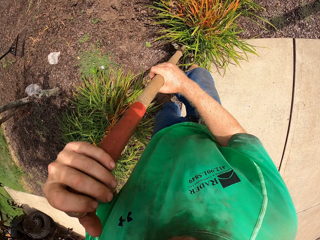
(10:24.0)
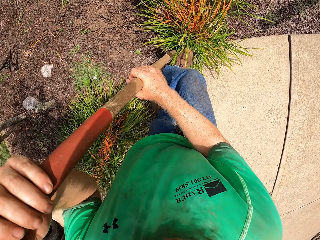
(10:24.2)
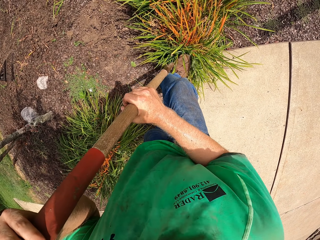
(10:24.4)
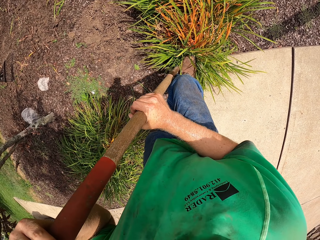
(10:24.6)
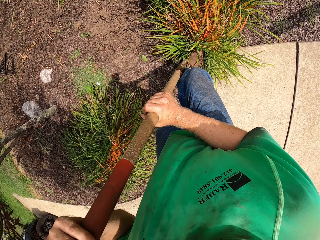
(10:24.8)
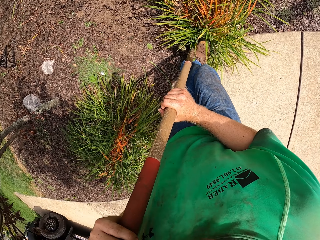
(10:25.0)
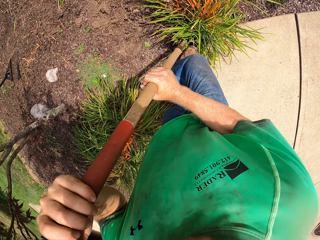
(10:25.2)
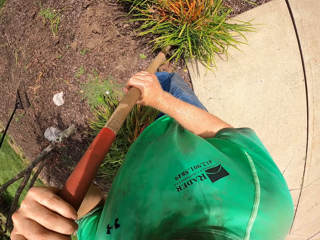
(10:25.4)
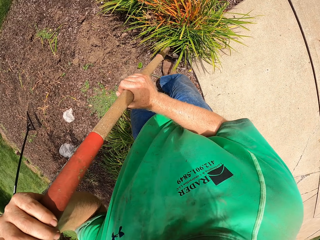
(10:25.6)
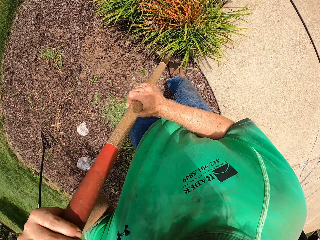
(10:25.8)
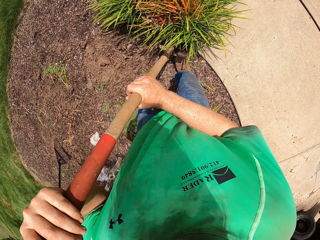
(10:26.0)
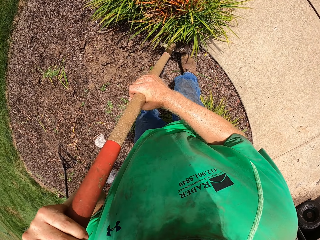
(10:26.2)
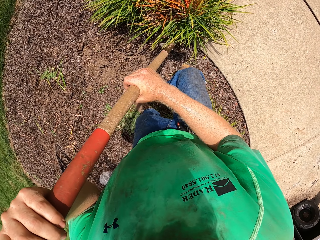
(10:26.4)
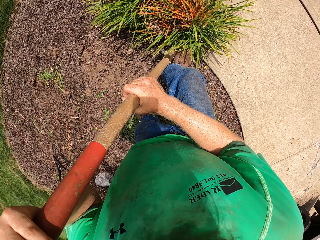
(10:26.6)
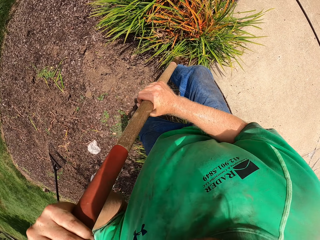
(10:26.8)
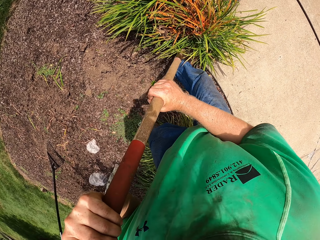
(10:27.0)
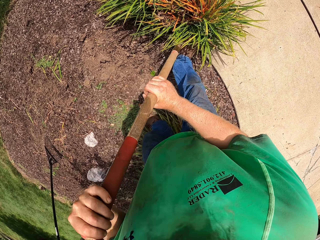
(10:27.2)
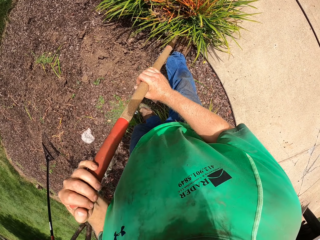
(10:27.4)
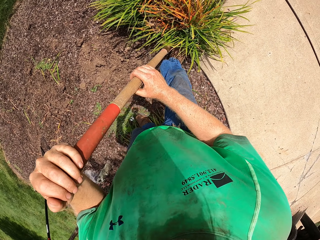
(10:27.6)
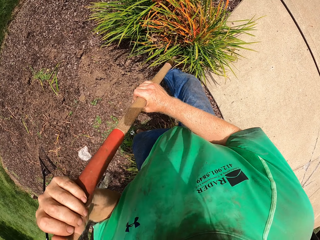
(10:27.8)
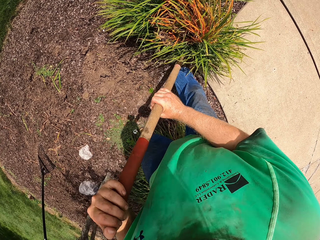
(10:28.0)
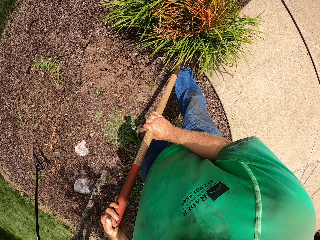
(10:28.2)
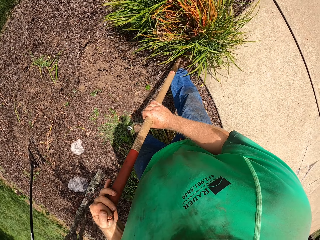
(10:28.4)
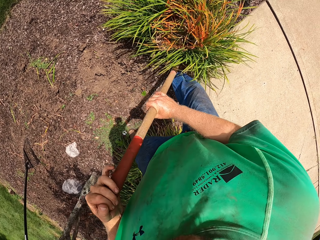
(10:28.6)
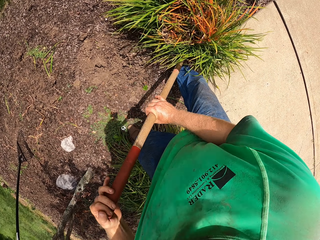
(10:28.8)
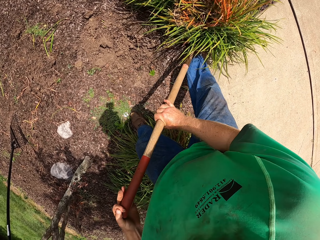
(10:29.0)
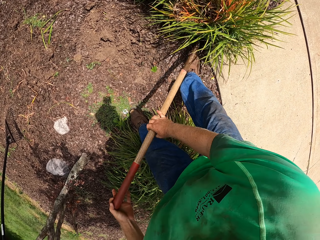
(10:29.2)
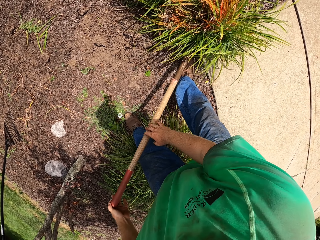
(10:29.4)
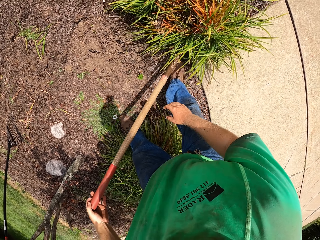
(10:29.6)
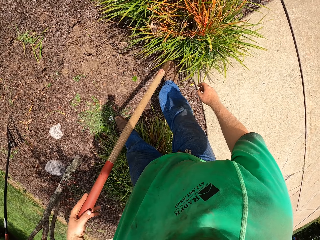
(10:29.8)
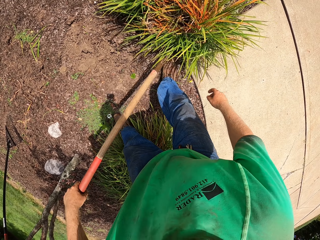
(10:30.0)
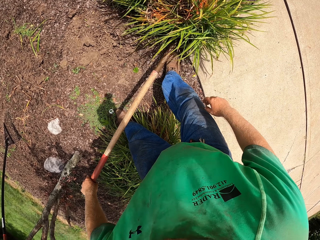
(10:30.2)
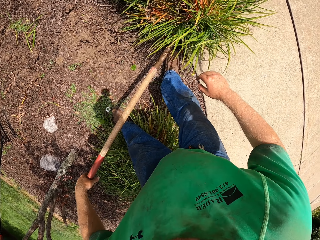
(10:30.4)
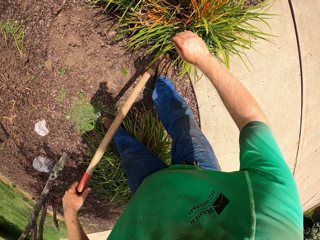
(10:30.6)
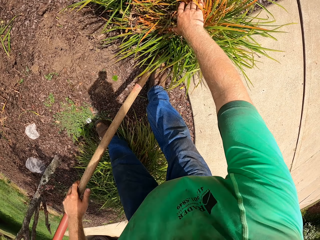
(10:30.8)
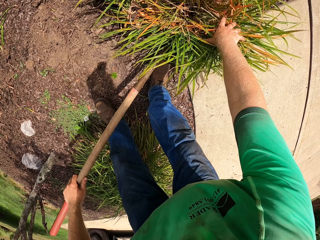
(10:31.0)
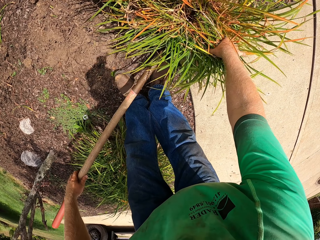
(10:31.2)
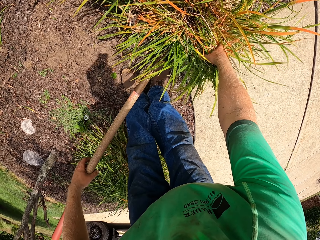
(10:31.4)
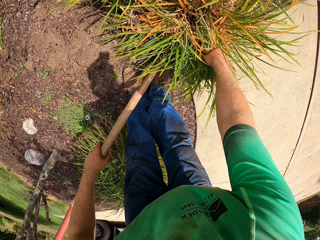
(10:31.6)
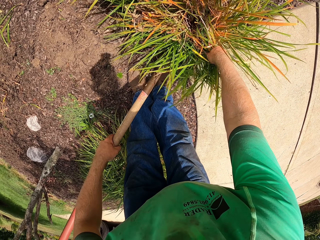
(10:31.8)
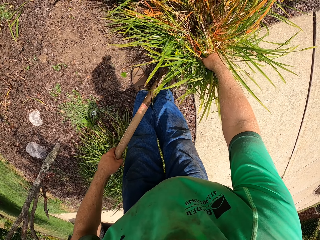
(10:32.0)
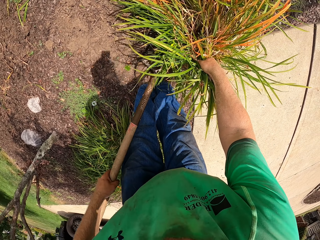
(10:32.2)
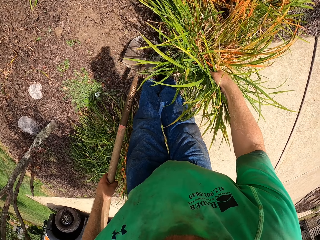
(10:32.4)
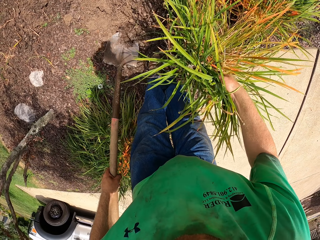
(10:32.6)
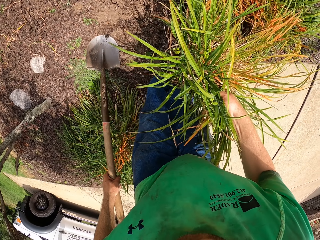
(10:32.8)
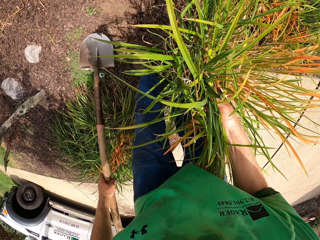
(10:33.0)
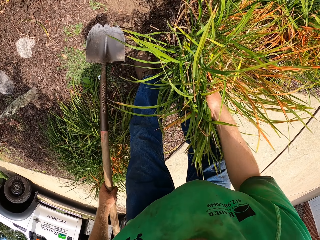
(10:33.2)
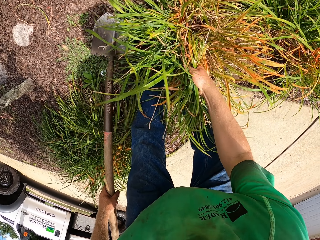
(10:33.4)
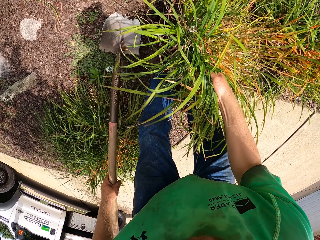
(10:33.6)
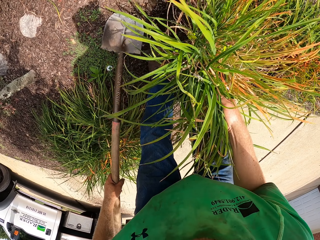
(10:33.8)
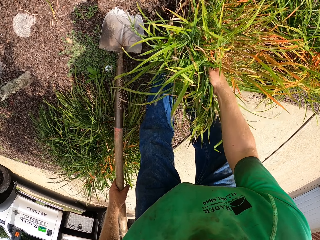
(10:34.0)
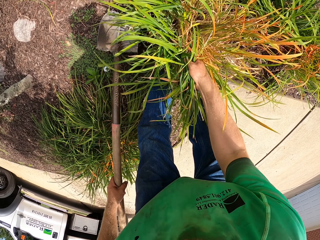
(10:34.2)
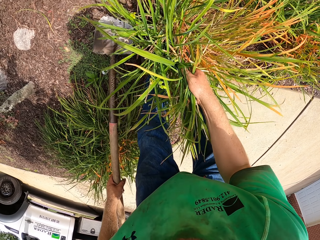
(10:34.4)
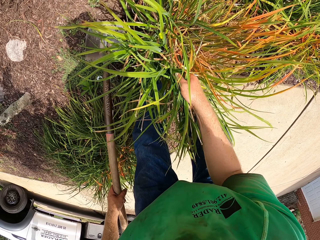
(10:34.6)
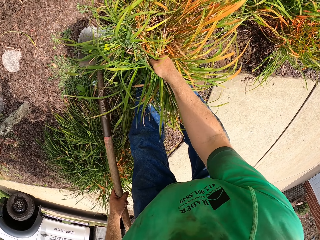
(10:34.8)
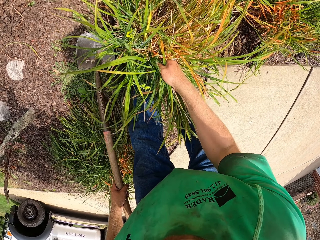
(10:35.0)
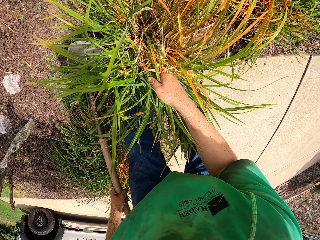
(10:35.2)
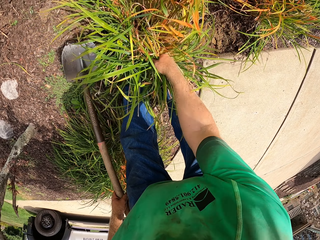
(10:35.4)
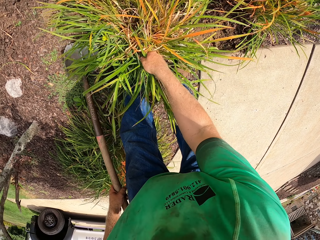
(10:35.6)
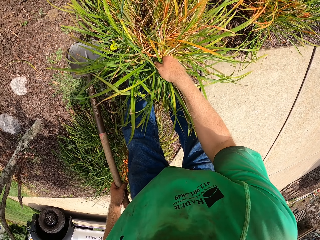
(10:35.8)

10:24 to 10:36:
The camera wearer stomps the shovel in his hands into the ground with his right leg. He presses the shovel into the ground with both hands. He lifts the shrub or plant from the ground with his right hand. He dusts soil from the roots of the shrub to the ground with his right hand. He shakes the plant.

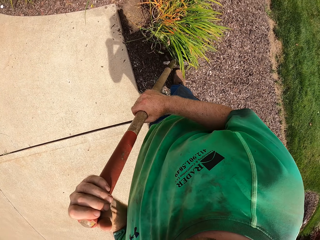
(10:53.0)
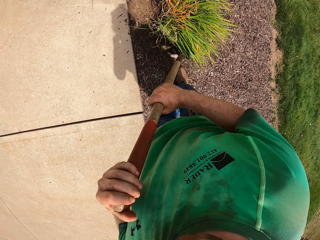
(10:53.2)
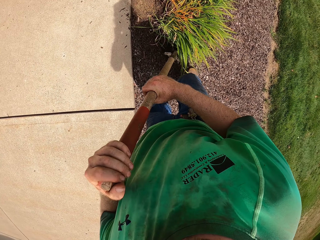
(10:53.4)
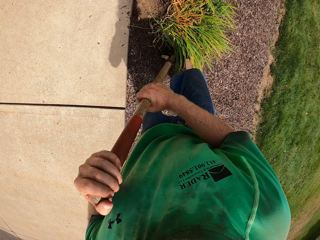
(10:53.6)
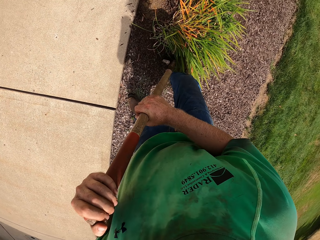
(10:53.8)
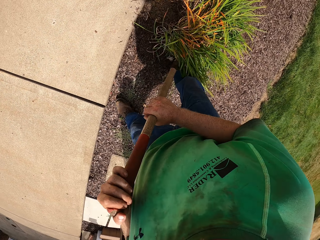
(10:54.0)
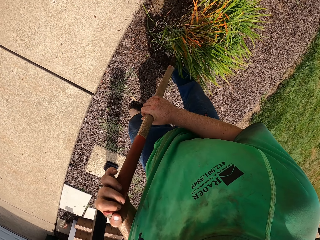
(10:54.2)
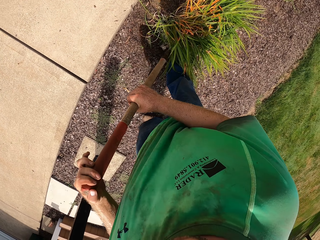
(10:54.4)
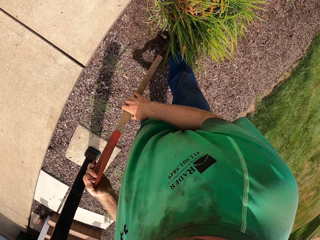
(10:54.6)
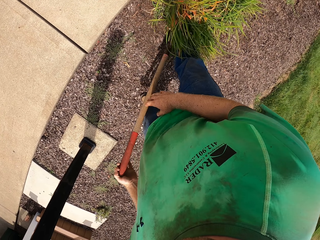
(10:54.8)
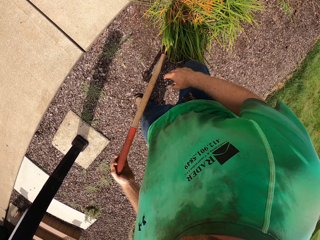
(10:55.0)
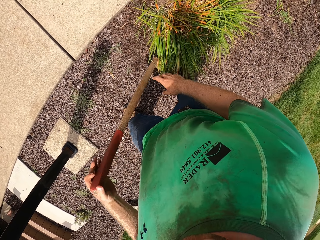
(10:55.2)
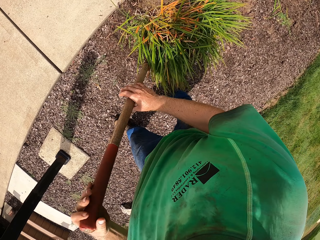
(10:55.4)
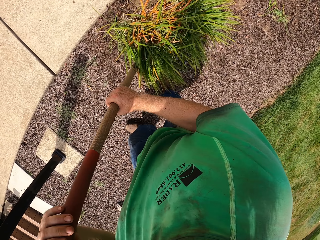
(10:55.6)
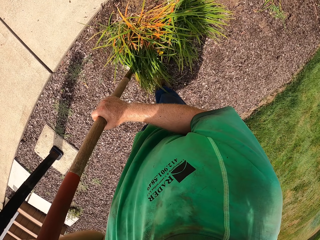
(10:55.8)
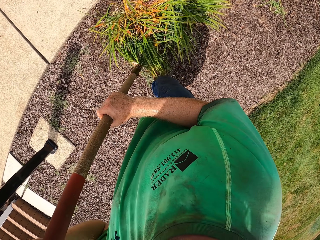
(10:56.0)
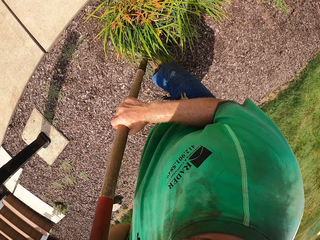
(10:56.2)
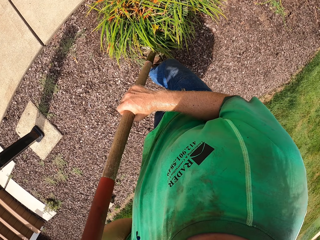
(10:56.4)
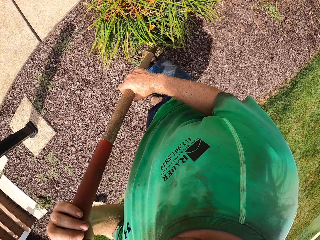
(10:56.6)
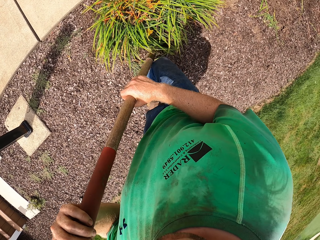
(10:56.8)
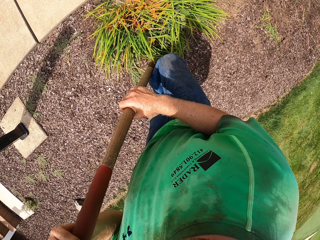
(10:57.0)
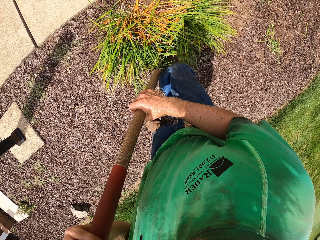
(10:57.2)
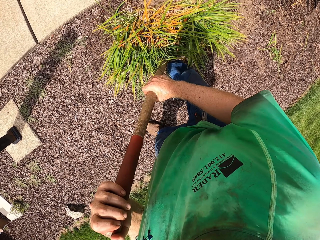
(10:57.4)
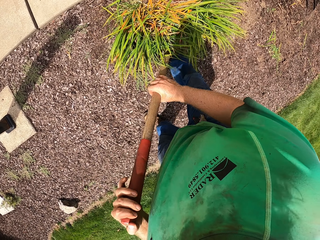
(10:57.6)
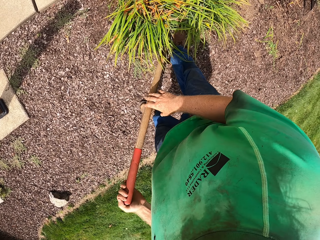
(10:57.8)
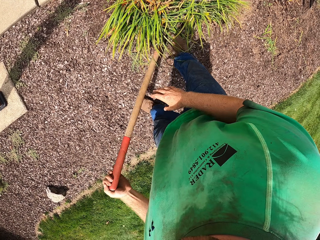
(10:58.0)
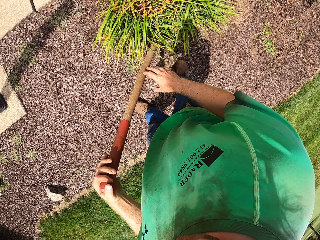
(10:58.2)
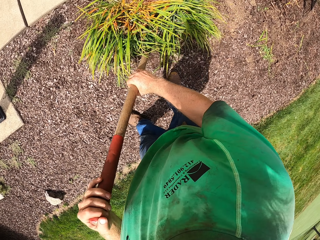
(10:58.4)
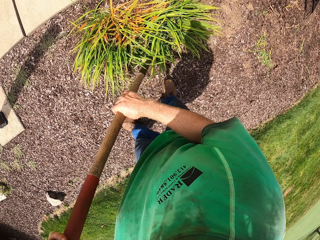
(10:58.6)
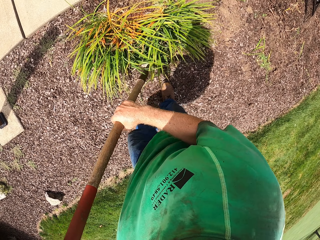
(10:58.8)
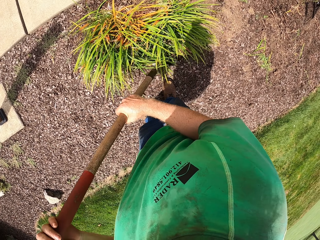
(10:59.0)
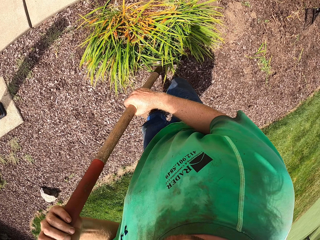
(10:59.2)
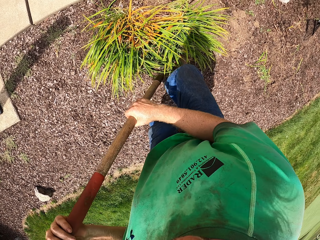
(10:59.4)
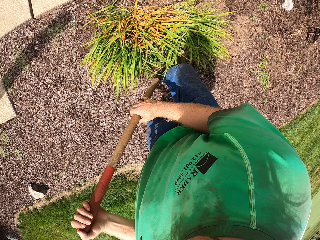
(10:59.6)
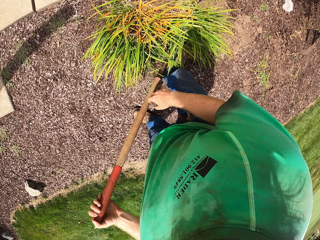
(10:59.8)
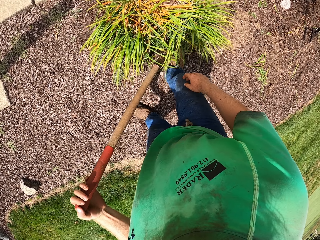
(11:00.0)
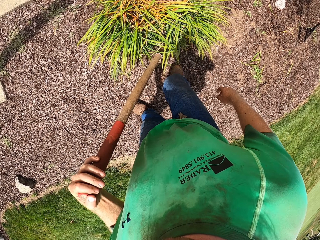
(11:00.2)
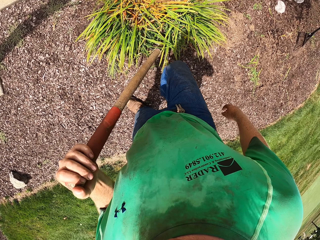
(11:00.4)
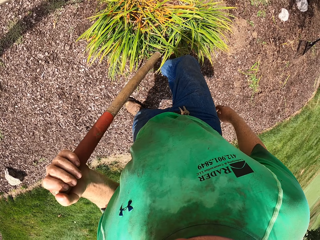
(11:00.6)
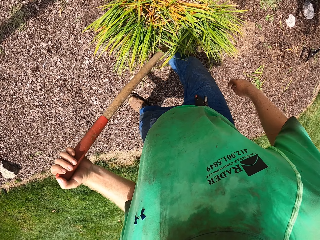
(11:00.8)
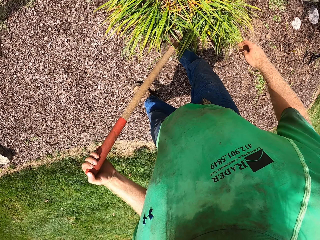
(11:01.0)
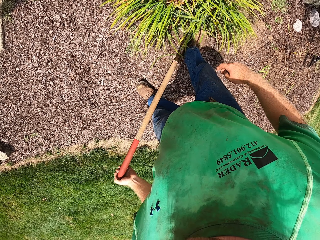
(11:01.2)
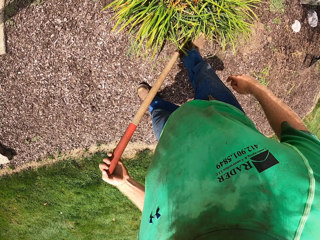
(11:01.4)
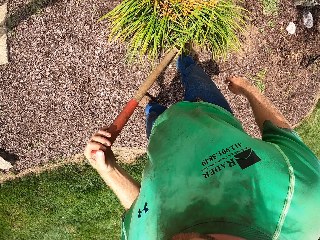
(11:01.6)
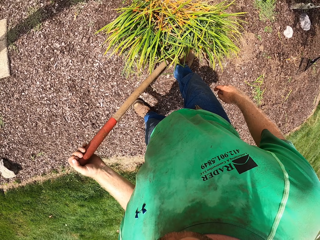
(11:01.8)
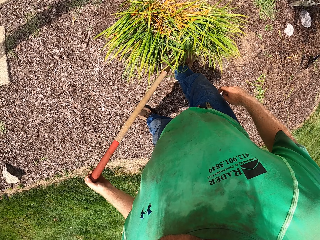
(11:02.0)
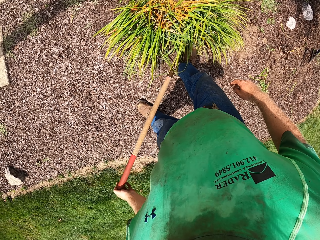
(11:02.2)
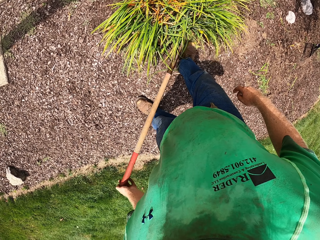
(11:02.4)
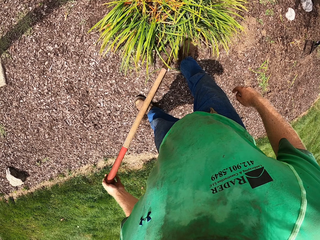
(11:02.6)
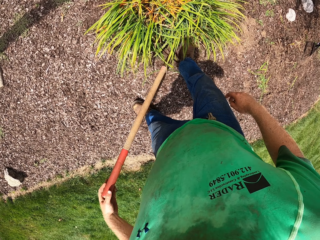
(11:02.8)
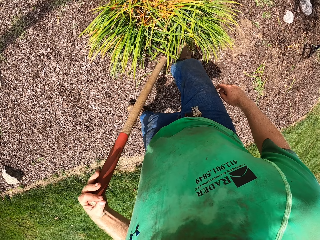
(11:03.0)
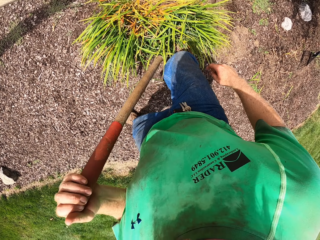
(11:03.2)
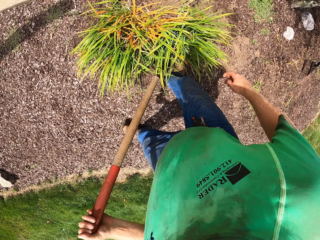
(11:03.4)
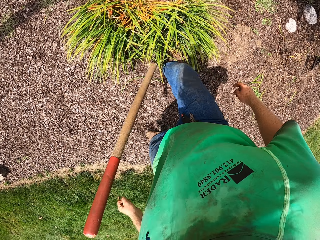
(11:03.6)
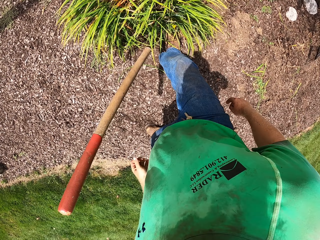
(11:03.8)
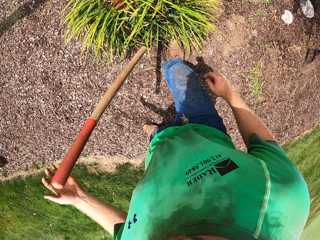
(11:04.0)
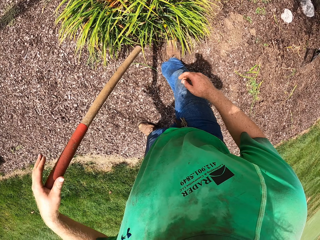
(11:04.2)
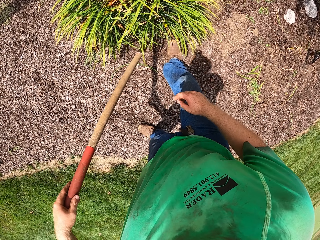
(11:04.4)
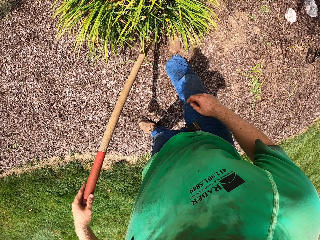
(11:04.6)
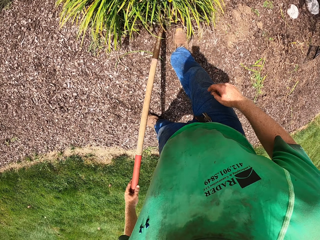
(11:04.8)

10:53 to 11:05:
The camera wearer presses the shovel into the ground with both hands. He stomps the shovel in his hands into the ground with his right leg. He presses the shovel into the ground with both hands. He stomps the shovel in his hands into the ground with his right leg. He presses the shovel into the ground with his left hand.
